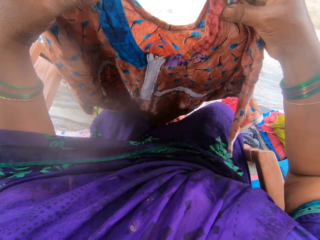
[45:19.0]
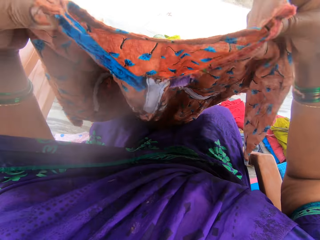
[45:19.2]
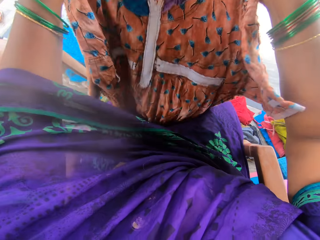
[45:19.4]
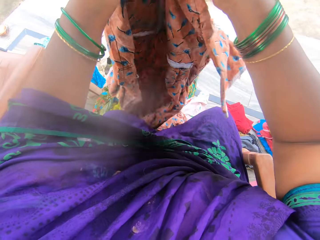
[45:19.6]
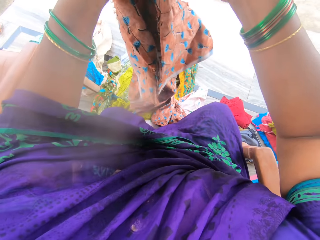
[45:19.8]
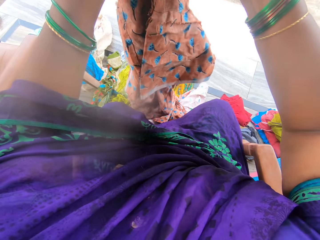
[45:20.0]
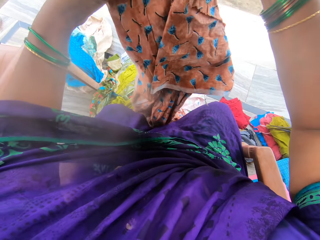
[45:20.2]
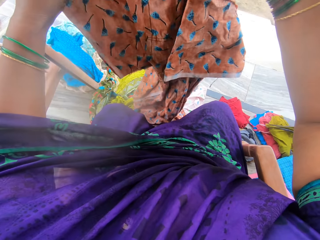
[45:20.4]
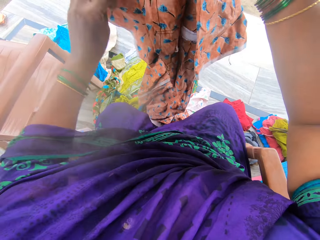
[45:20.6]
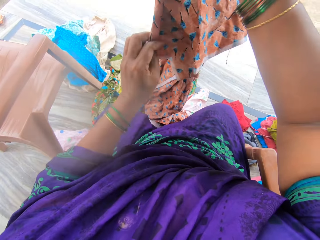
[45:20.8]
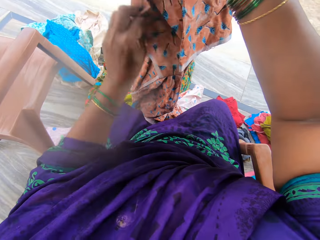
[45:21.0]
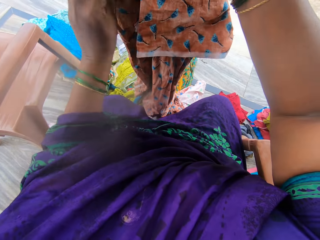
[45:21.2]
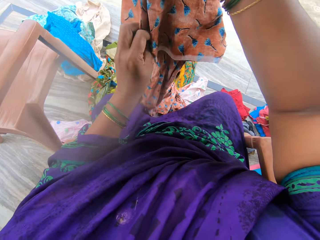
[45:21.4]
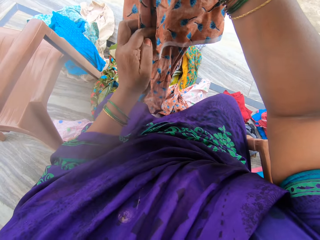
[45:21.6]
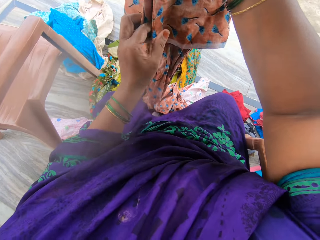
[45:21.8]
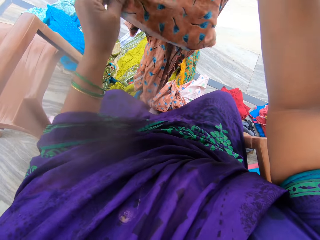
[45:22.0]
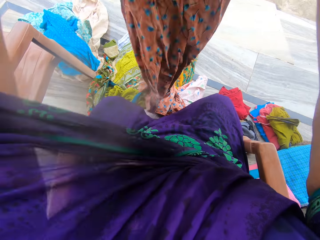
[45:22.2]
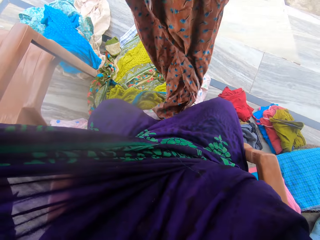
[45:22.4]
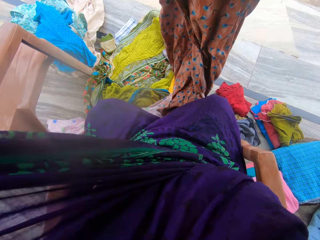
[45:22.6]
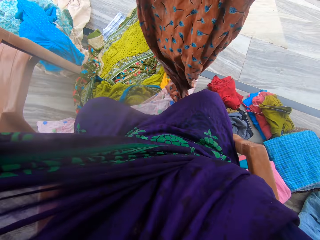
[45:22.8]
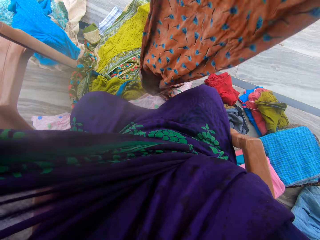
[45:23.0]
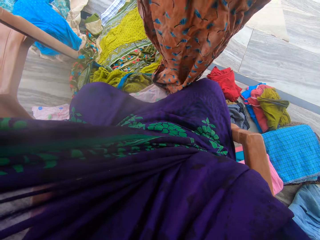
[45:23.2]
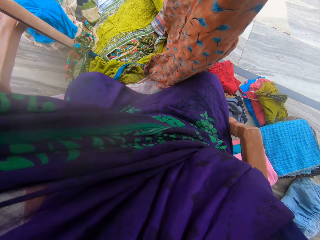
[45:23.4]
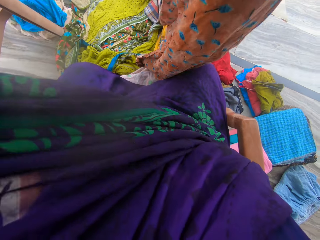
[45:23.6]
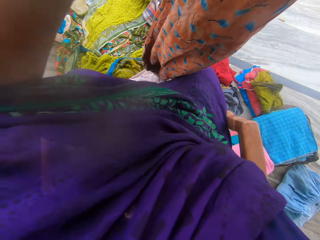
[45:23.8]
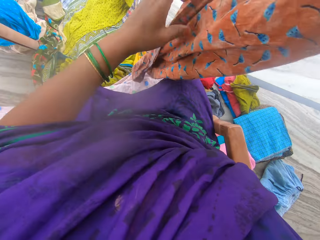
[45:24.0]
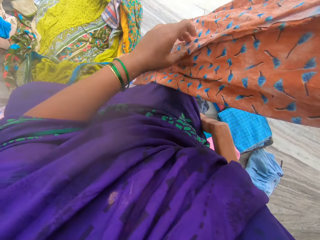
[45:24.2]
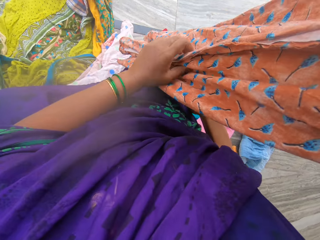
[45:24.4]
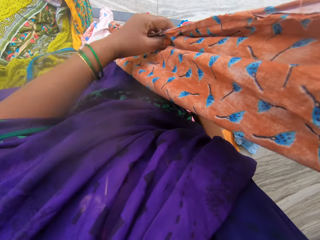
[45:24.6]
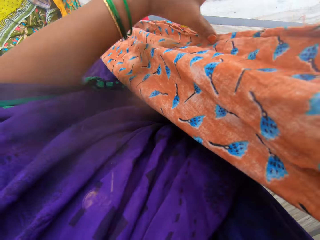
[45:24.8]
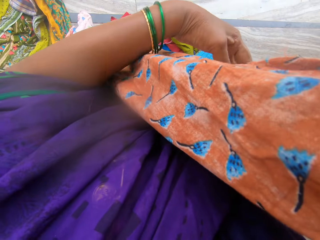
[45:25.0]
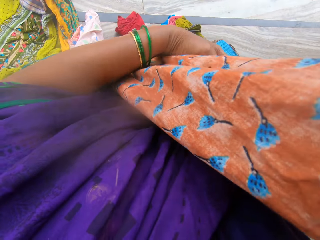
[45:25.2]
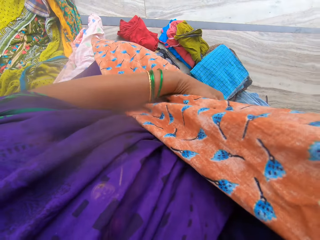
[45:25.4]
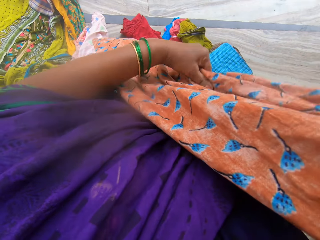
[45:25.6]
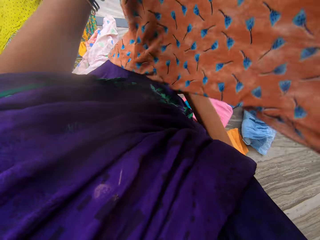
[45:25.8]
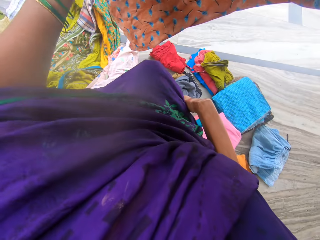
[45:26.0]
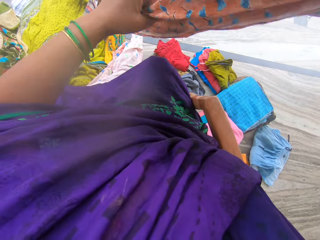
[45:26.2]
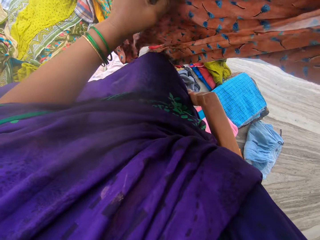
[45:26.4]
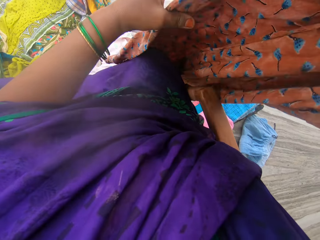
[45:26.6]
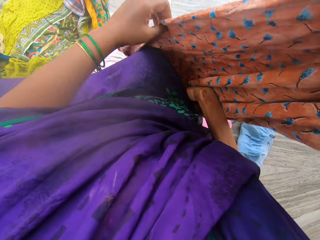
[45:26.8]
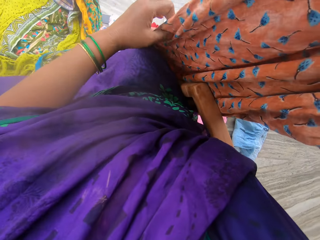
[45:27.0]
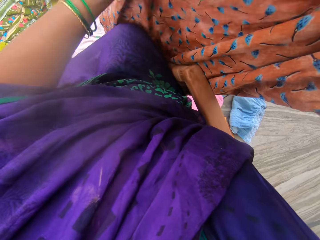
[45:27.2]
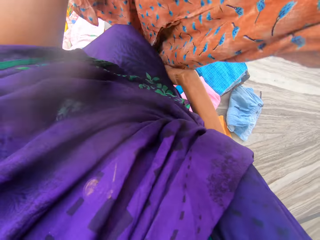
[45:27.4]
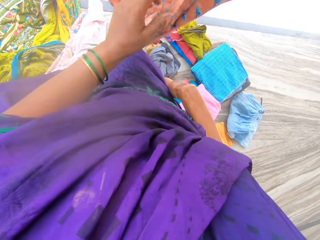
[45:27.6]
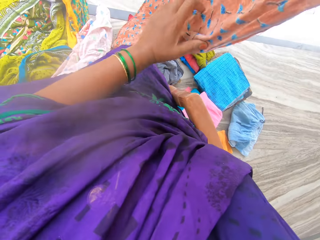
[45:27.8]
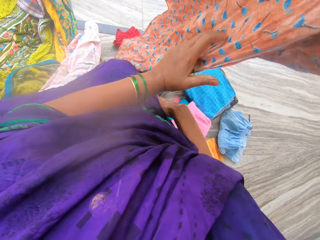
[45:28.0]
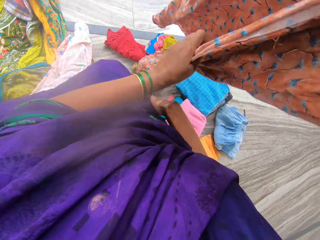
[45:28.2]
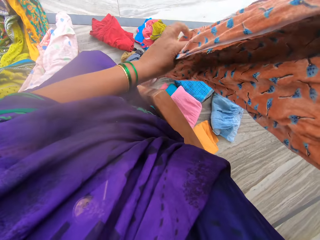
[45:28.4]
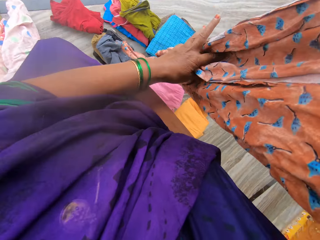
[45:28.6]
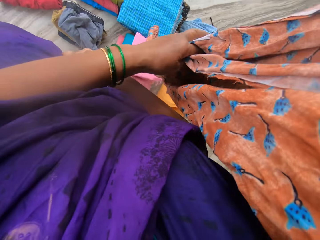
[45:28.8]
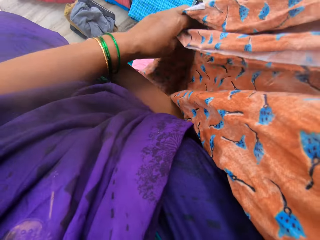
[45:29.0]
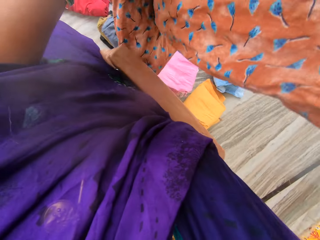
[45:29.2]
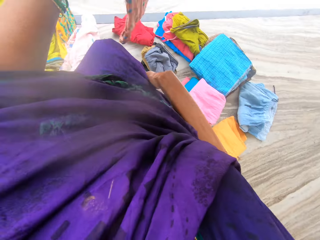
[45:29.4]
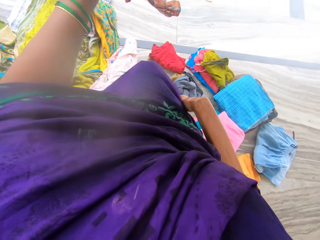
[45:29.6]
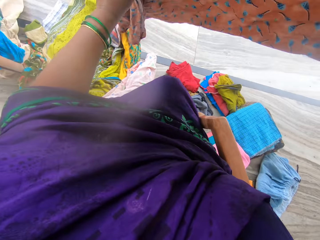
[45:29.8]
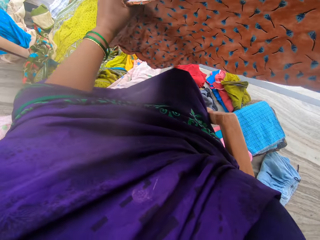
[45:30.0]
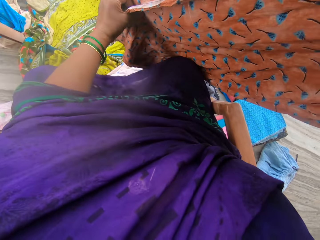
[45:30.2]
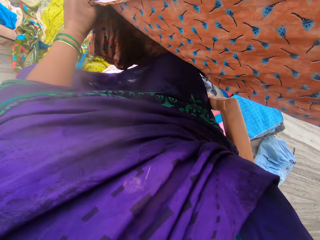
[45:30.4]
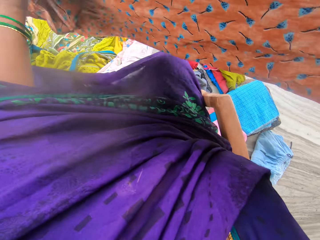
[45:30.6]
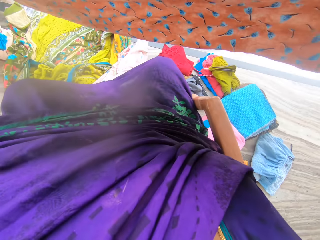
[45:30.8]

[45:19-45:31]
The camera wearer folds the fourth cloth with her hands.

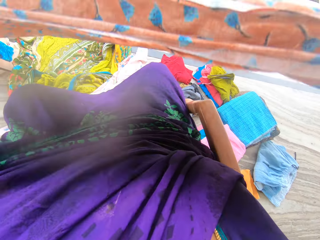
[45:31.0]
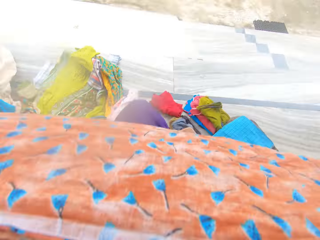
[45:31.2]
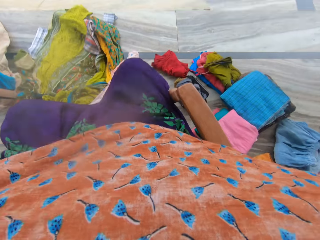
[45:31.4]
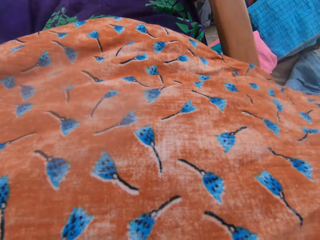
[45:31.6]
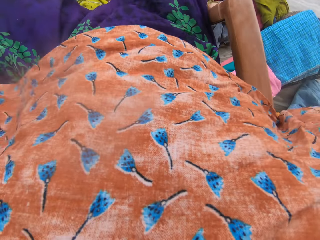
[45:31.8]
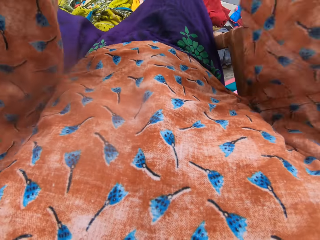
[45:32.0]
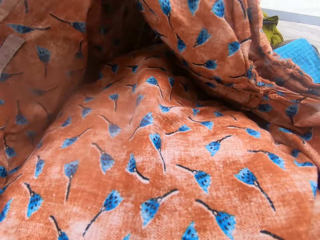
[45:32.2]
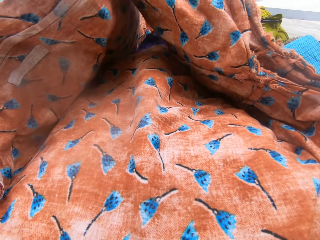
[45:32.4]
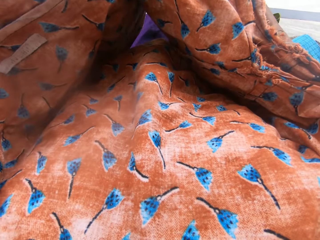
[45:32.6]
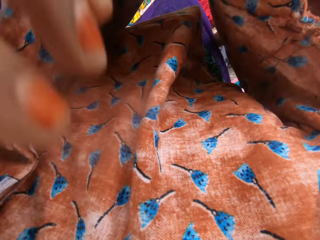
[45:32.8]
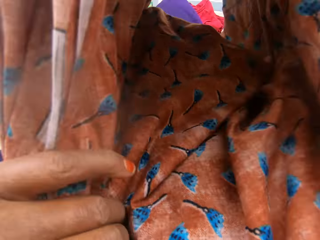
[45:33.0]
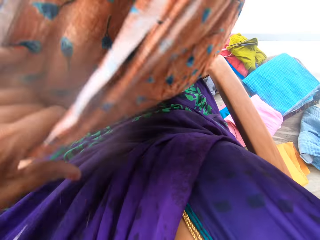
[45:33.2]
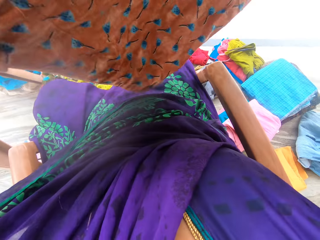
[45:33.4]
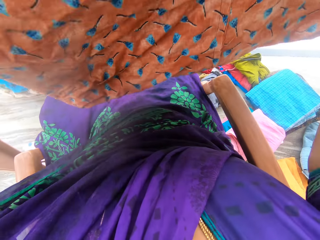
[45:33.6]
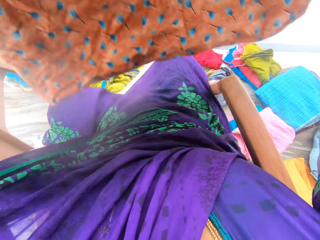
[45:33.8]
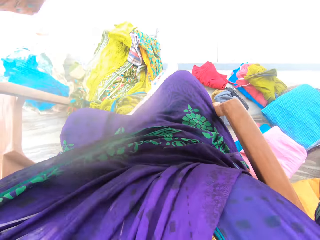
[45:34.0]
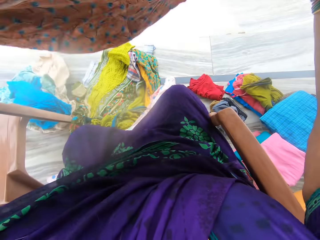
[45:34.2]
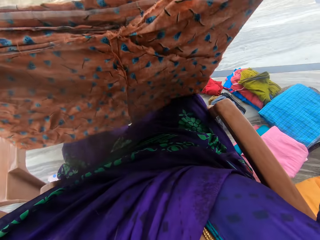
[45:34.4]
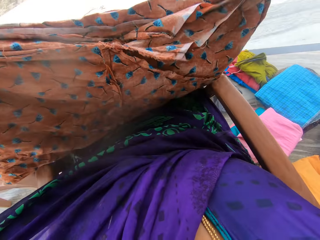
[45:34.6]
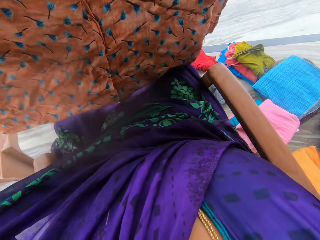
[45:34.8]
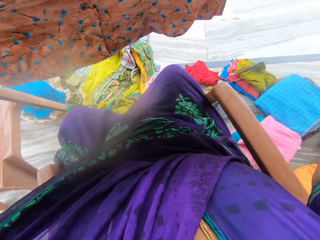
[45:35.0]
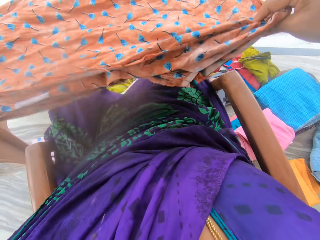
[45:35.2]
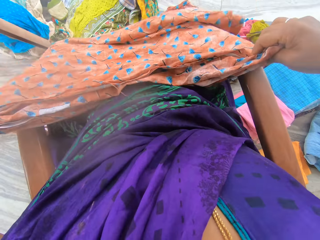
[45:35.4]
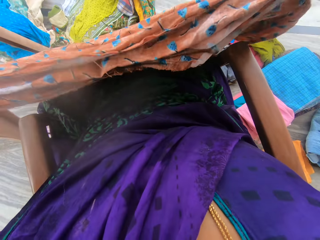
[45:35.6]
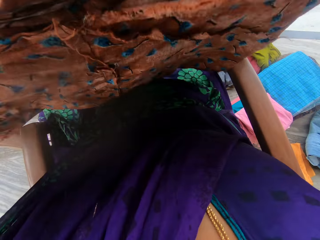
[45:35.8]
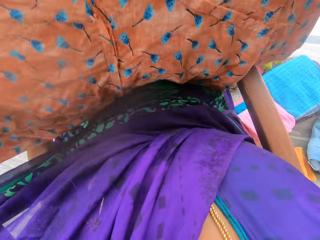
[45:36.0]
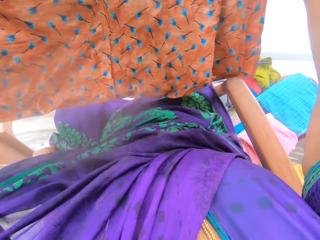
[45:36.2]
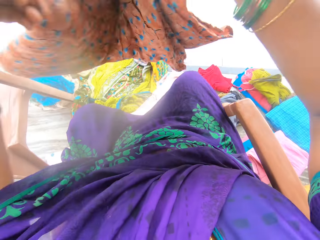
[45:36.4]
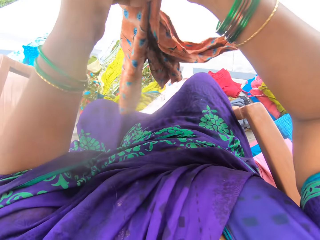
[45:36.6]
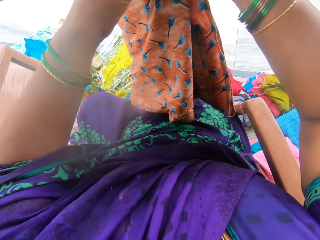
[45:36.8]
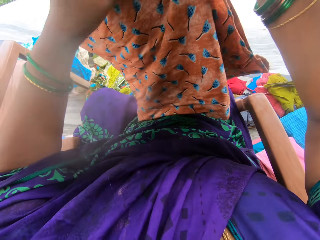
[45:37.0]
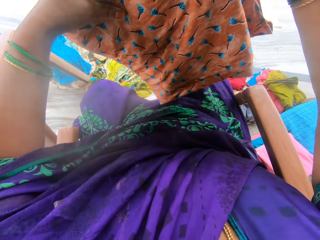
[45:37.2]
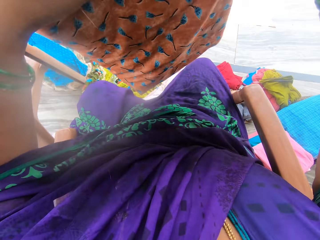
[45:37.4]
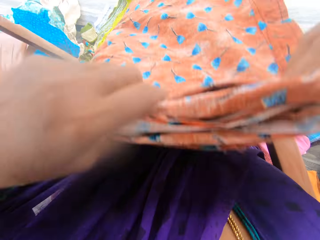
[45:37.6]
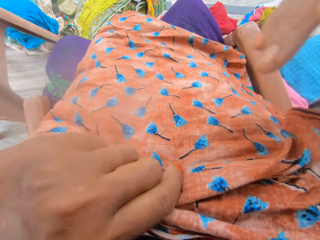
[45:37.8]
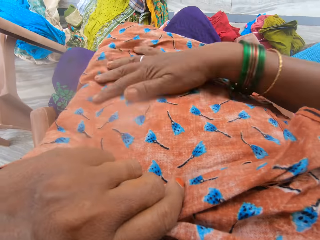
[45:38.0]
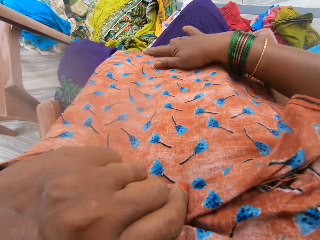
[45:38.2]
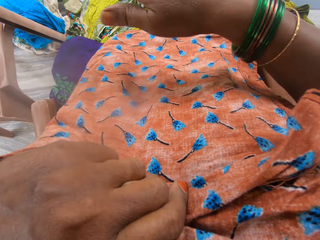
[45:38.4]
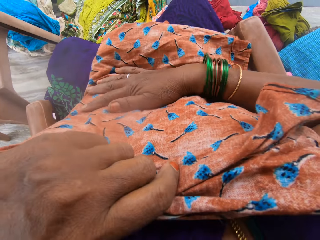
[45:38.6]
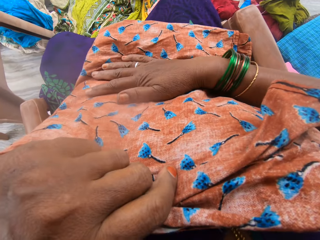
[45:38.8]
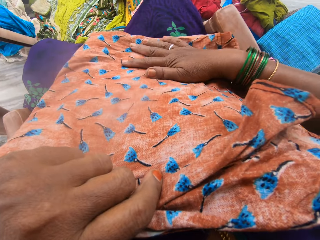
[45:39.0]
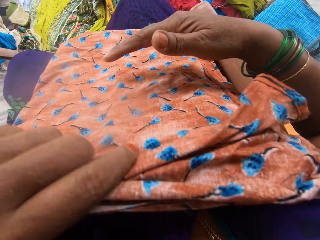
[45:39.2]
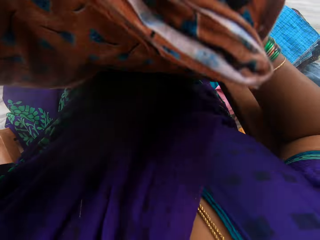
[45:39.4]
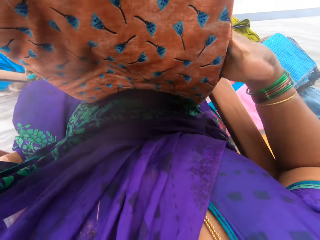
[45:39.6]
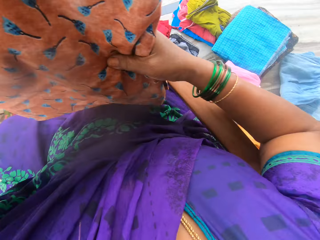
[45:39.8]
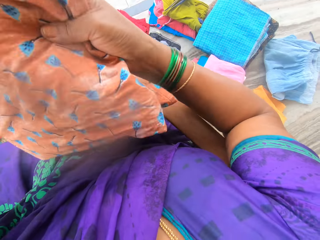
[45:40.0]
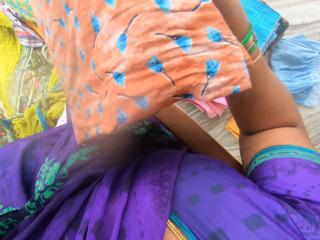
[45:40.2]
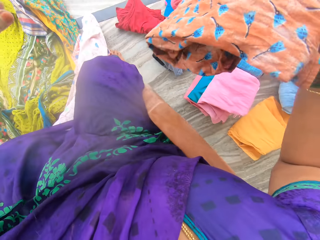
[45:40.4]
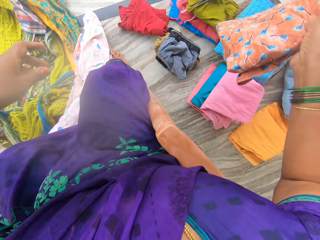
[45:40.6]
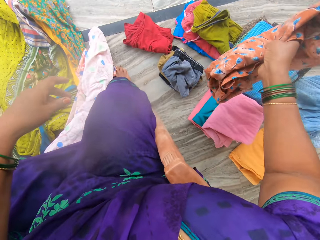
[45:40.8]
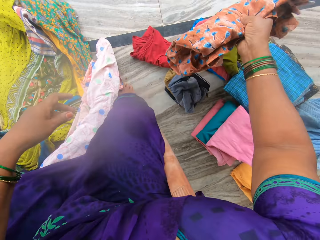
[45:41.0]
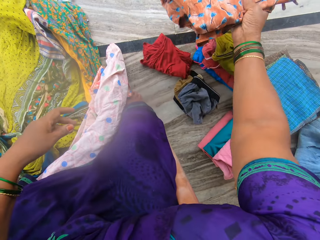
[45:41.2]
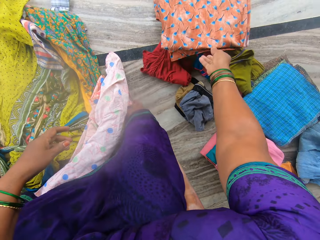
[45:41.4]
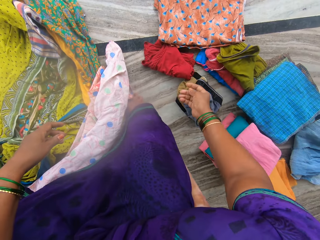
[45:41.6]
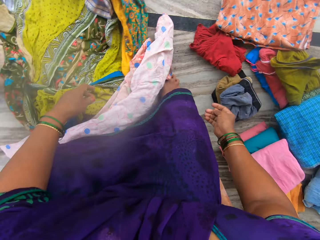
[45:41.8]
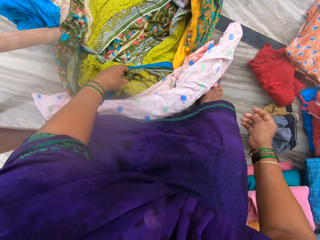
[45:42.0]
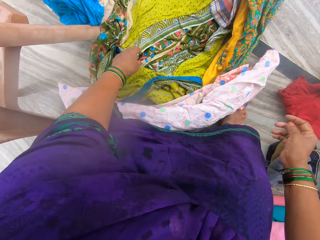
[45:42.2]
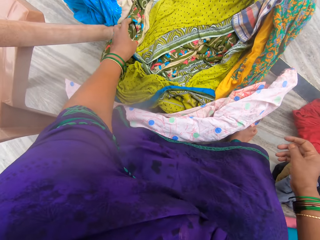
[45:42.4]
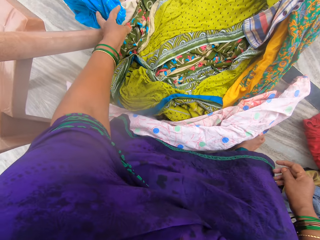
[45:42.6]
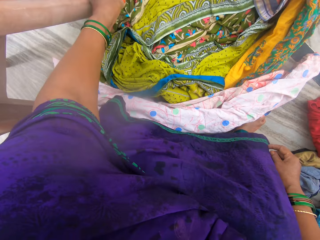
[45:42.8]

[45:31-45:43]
The camera wearer straightens the fourth cloth with her right hand. She puts the fourth cloth on the floor with her right hand.
